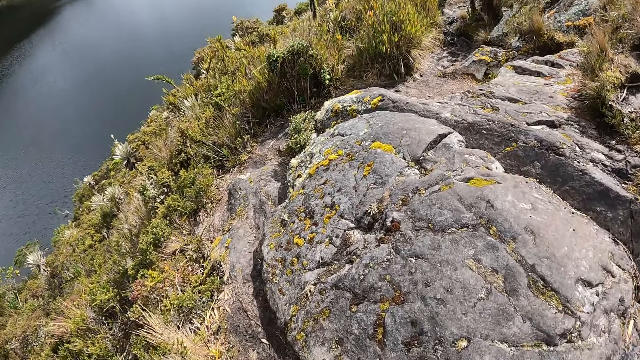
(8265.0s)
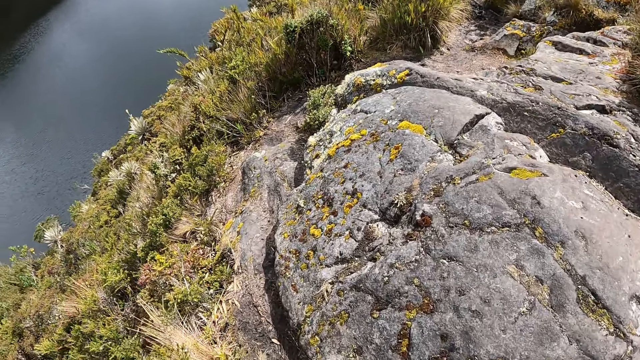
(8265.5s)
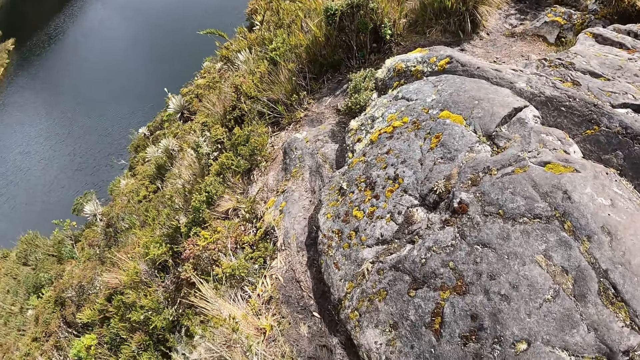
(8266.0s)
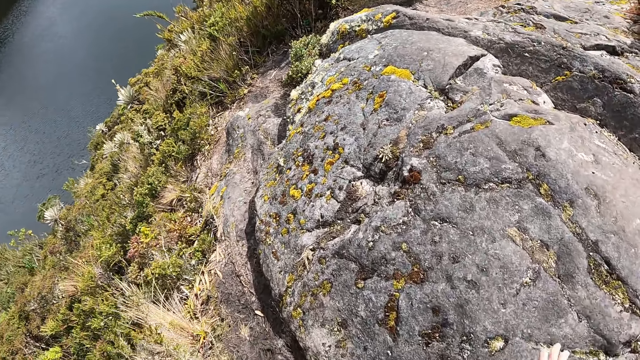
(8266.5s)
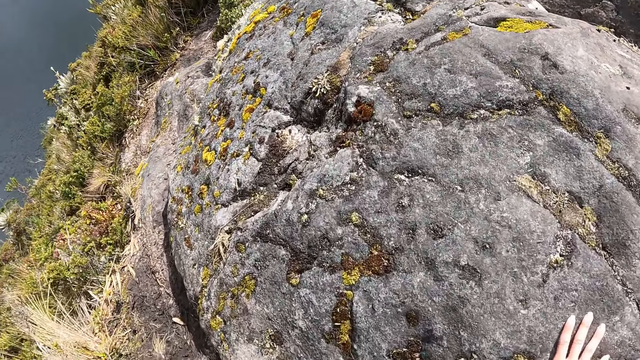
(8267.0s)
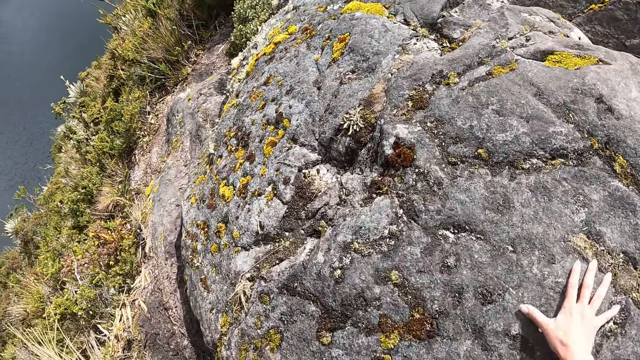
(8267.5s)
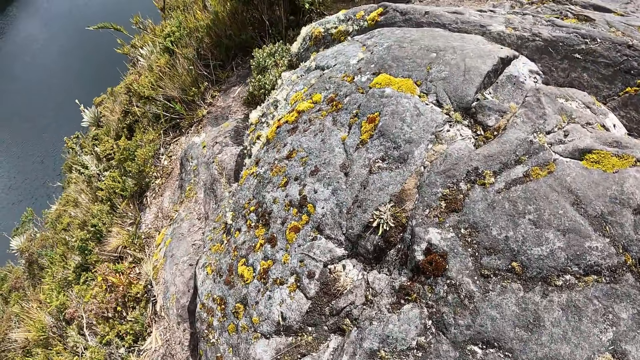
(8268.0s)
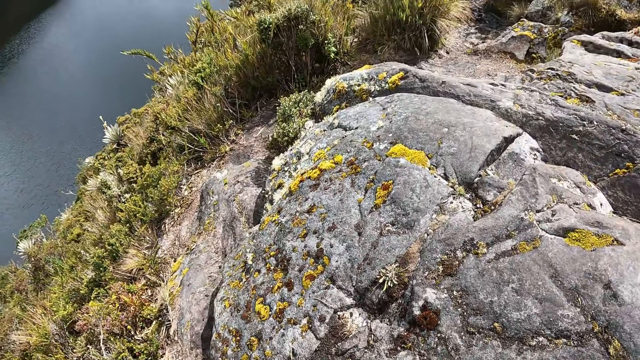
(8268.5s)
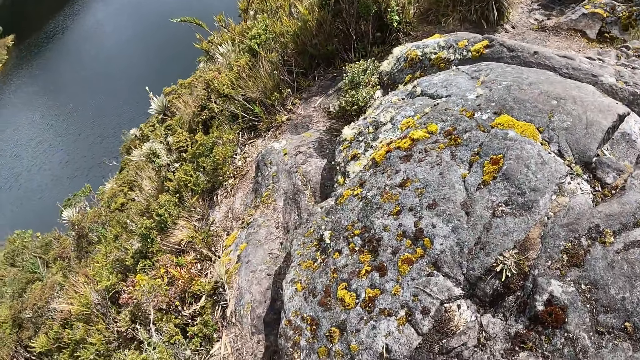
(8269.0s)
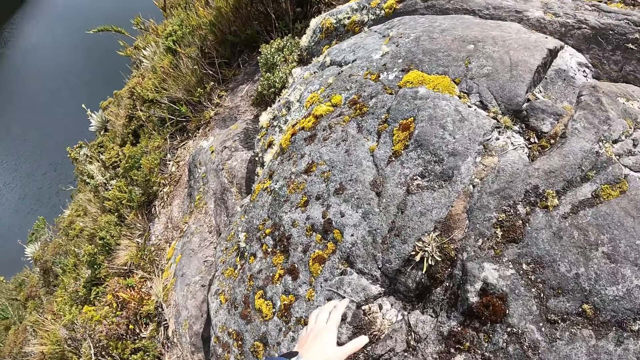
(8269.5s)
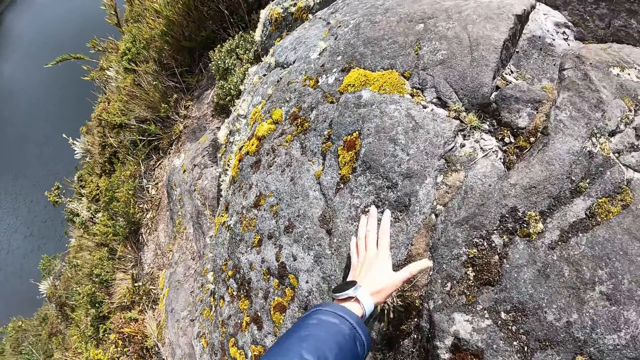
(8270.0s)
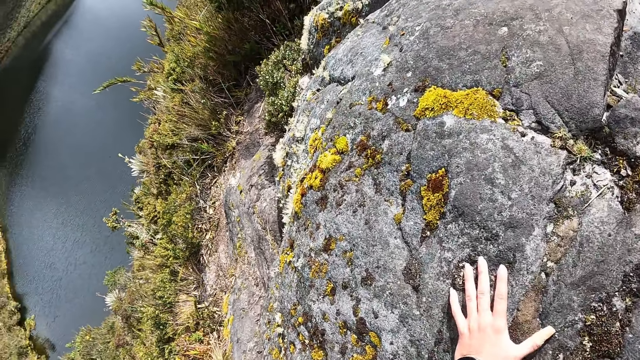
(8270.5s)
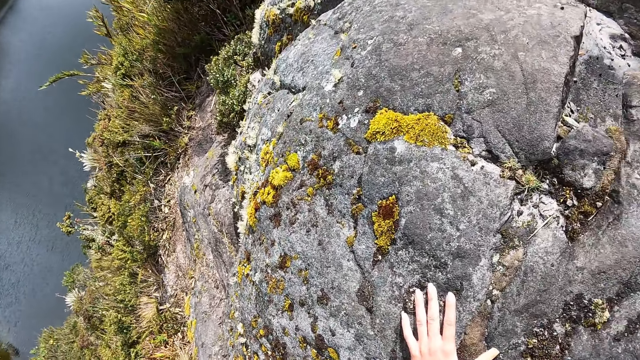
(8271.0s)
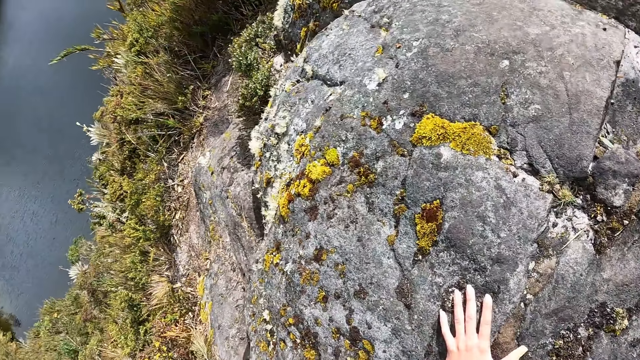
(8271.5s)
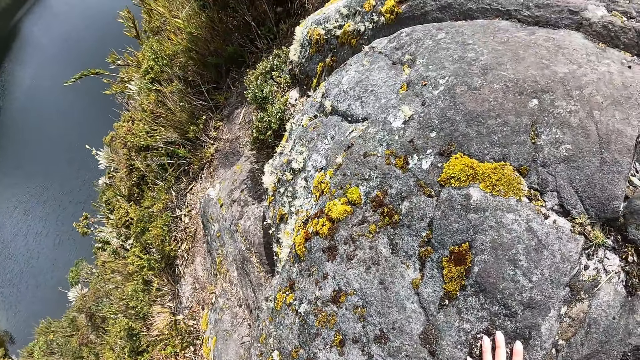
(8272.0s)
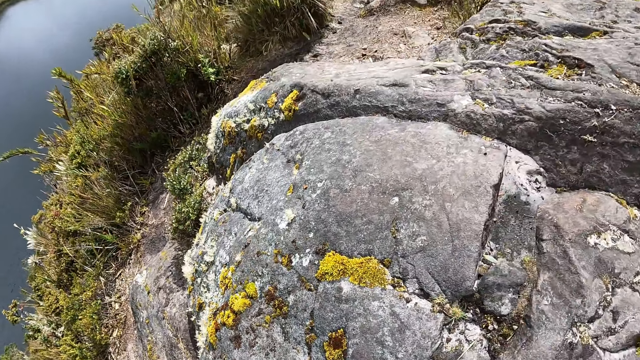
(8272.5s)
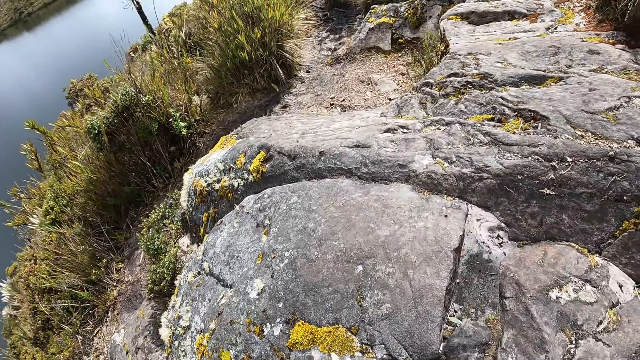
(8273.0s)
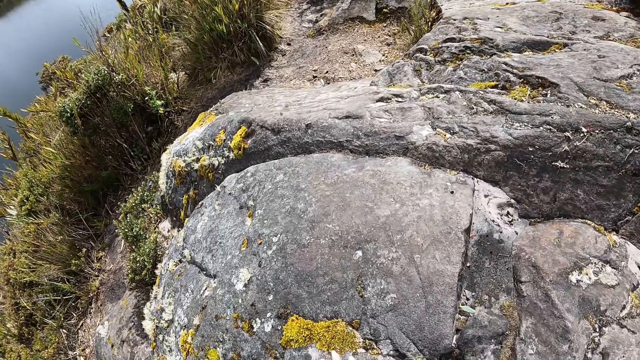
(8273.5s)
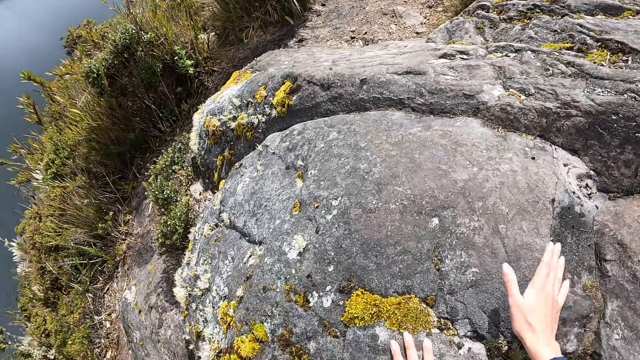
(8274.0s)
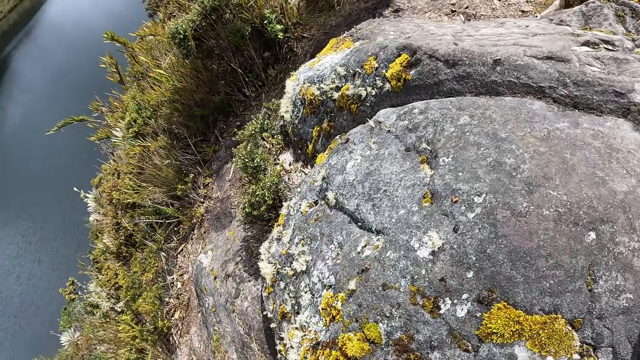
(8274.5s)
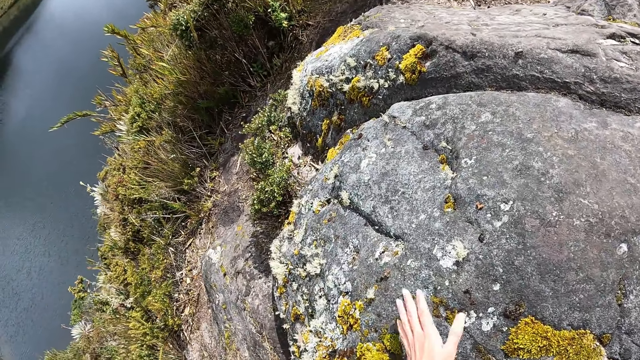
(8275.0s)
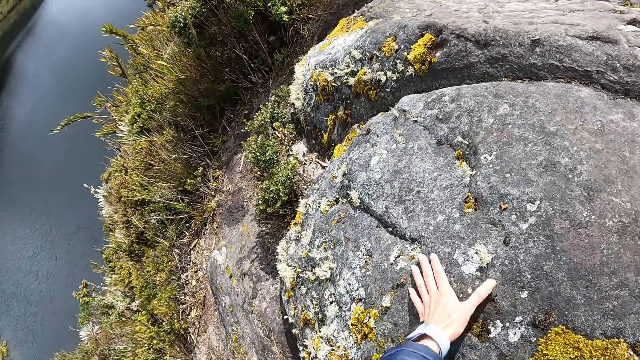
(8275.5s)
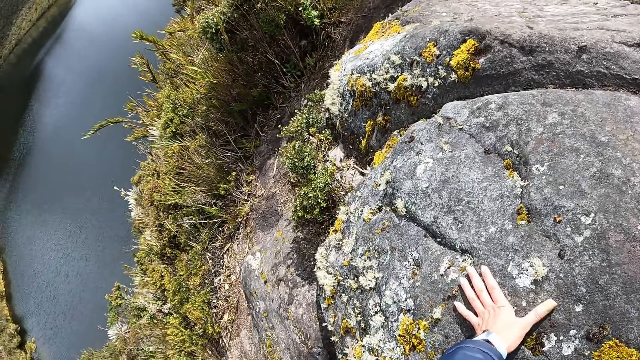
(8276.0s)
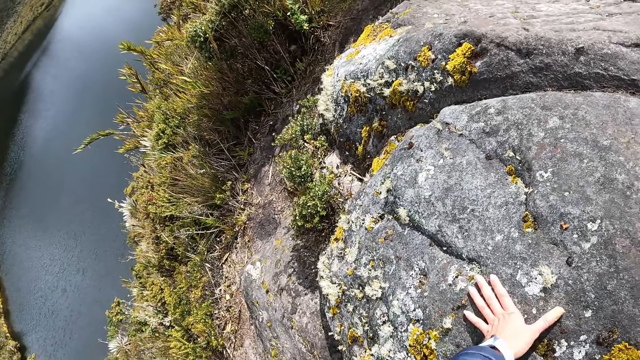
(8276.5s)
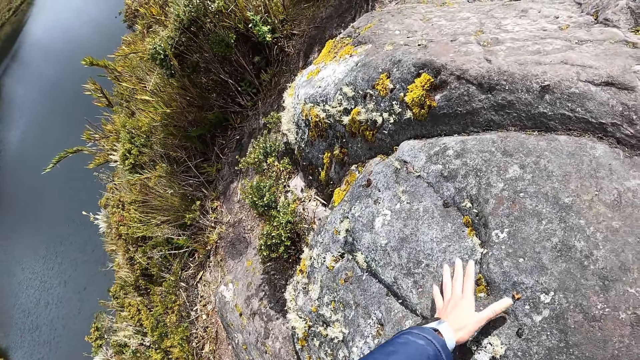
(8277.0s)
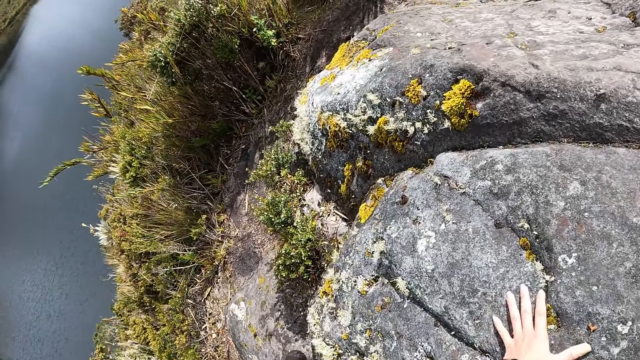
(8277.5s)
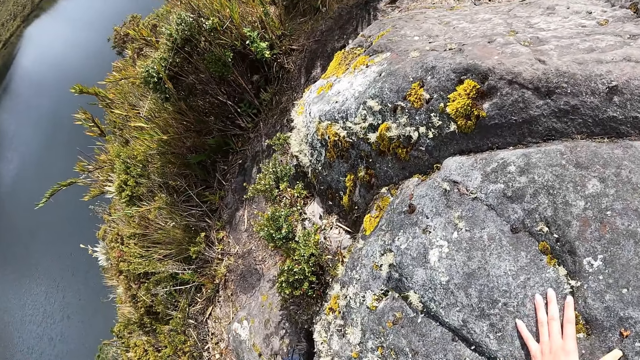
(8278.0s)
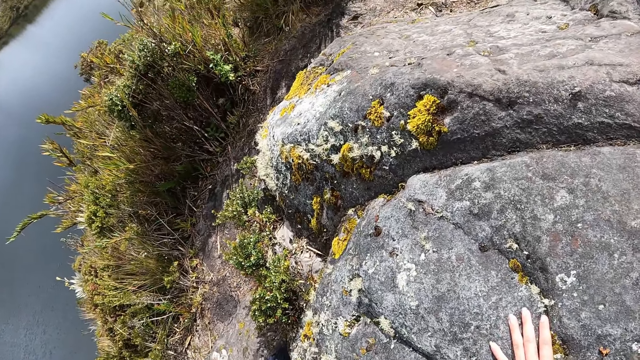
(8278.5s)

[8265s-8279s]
The camera wearer touches the hill with her right hand. She touches the hill with her left hand. She climbs the hill with both hands.

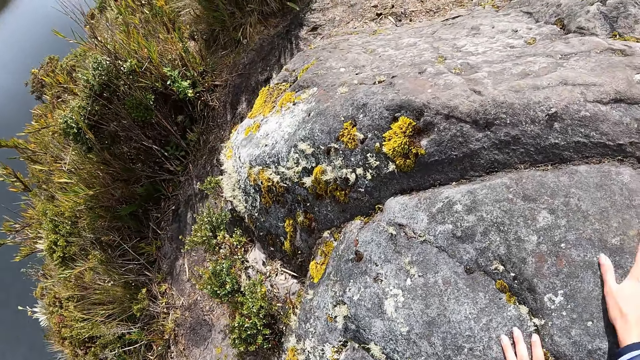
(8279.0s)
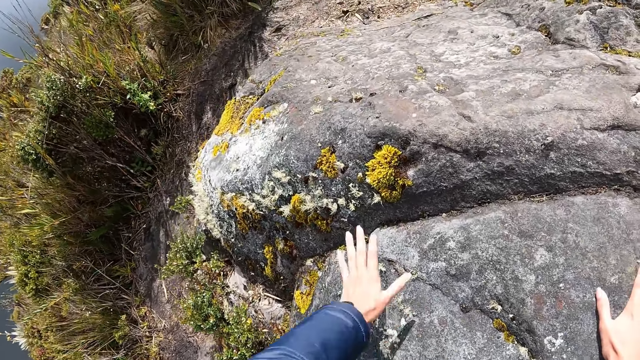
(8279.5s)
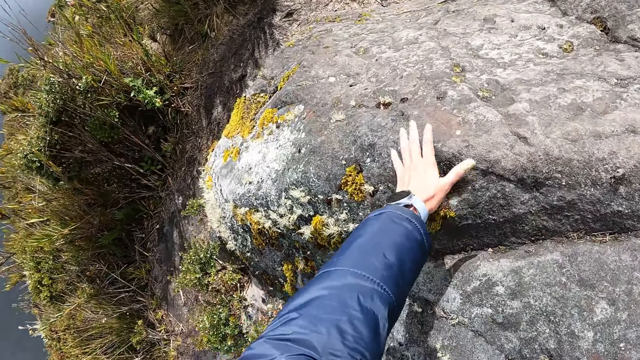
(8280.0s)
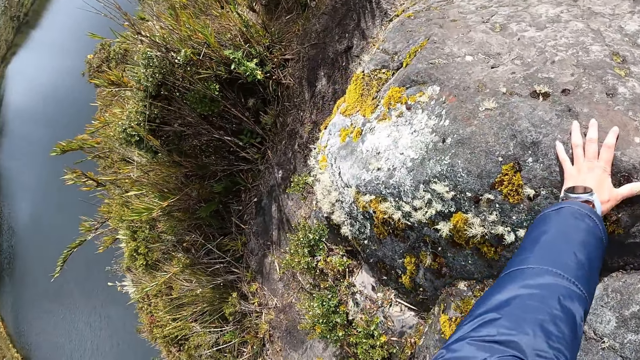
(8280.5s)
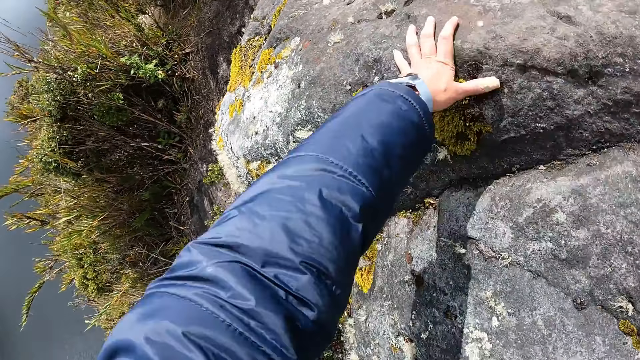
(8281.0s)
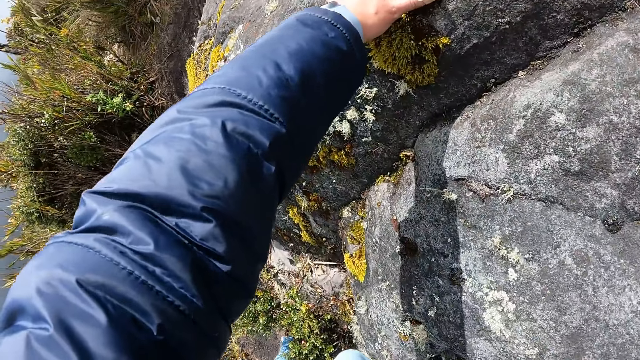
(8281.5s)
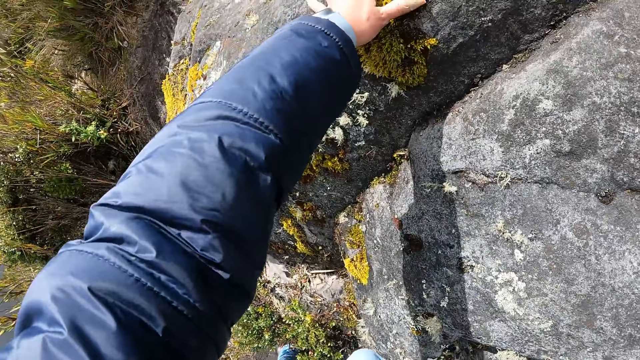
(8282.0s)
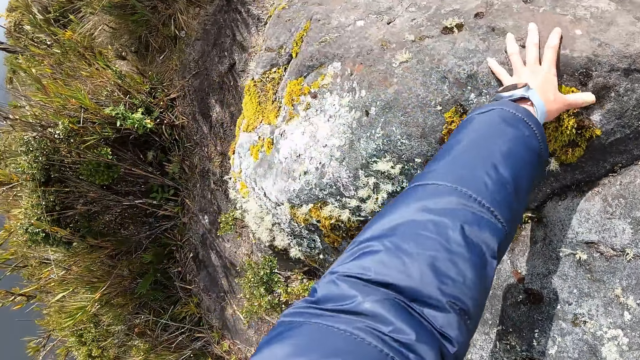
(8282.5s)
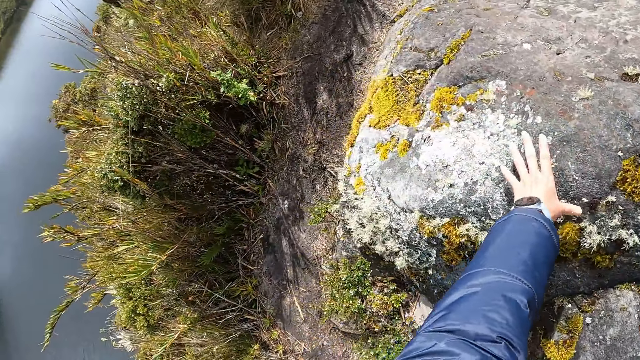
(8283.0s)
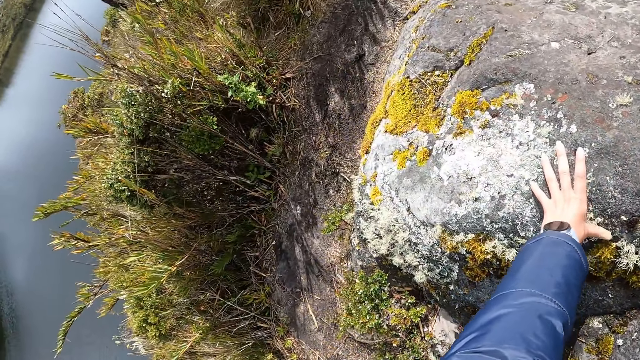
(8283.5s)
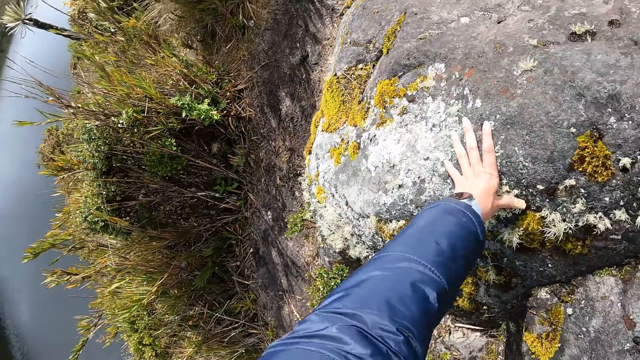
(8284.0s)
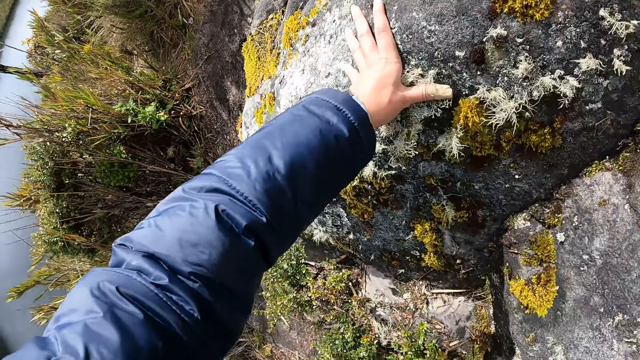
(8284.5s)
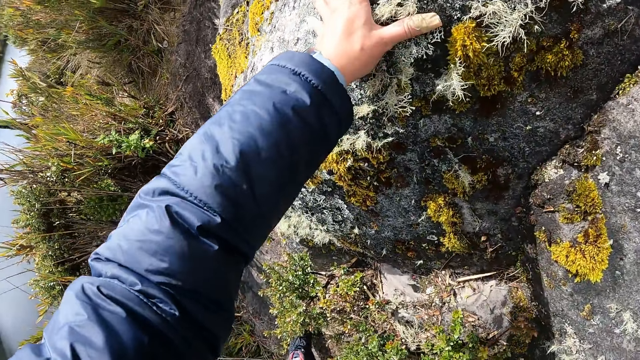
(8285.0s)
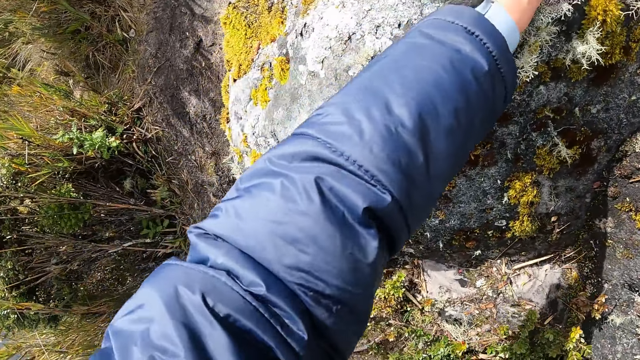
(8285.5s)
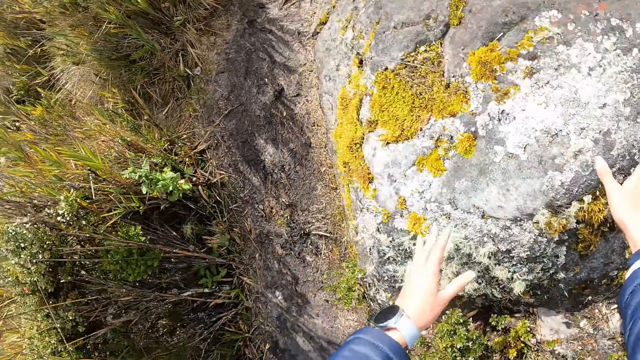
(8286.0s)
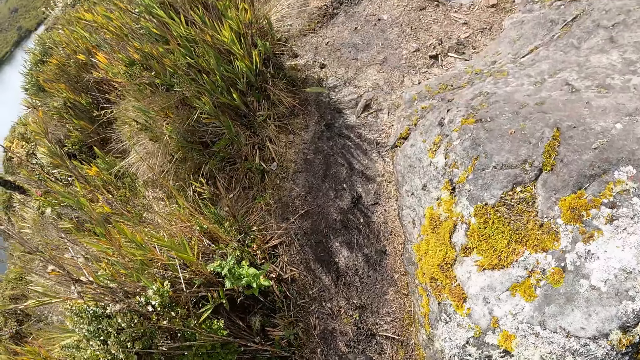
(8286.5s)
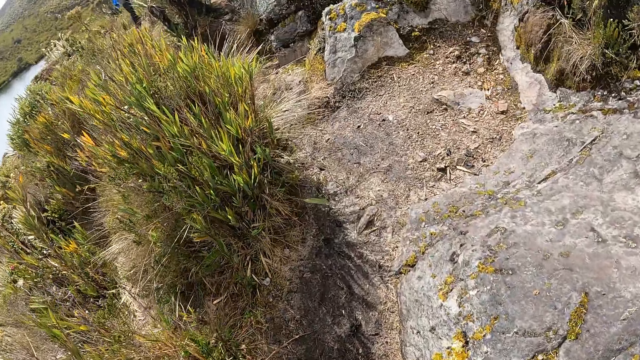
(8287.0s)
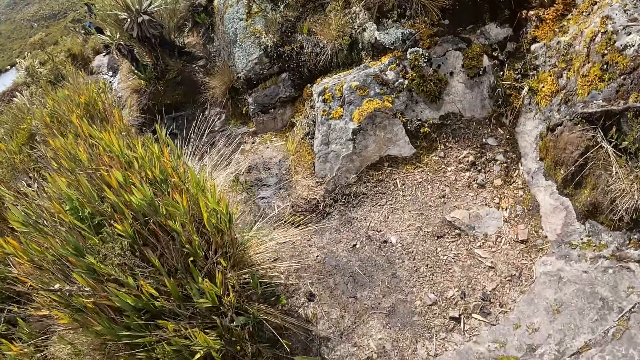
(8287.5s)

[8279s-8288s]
The camera wearer walks on the muddy hill.
